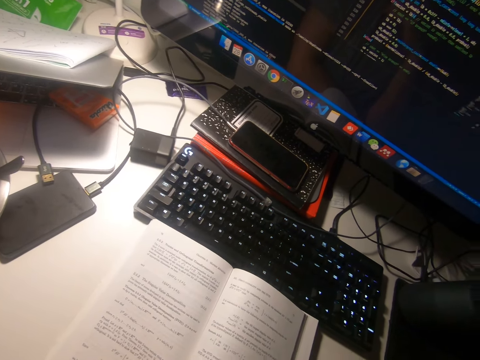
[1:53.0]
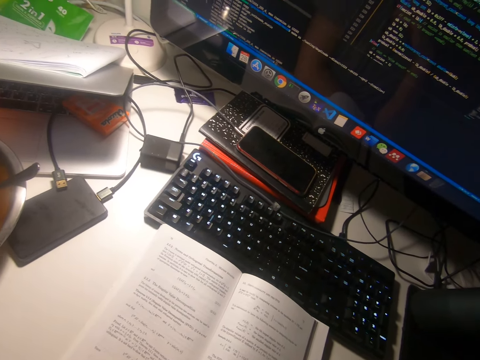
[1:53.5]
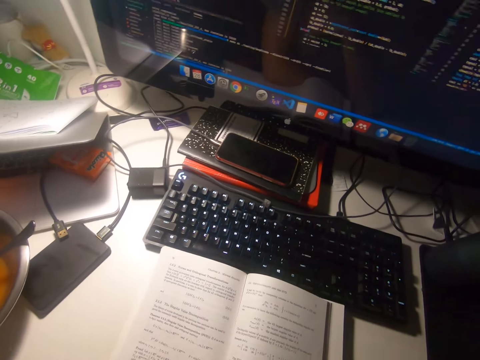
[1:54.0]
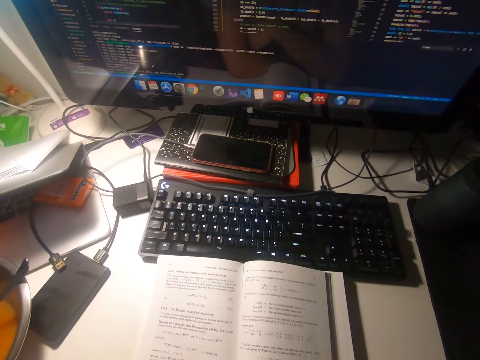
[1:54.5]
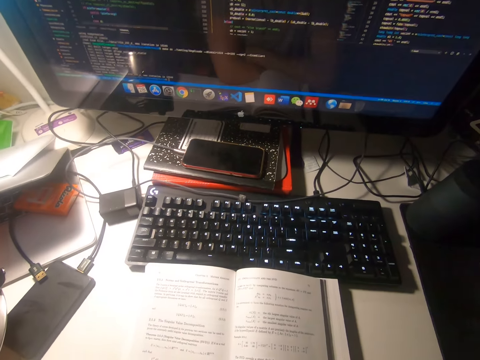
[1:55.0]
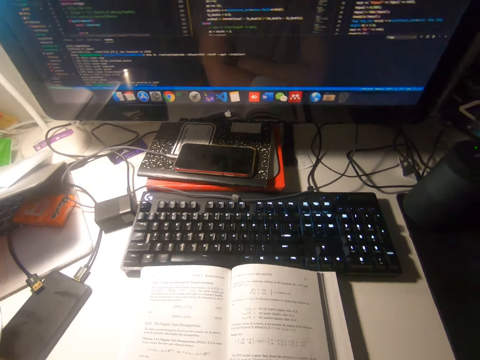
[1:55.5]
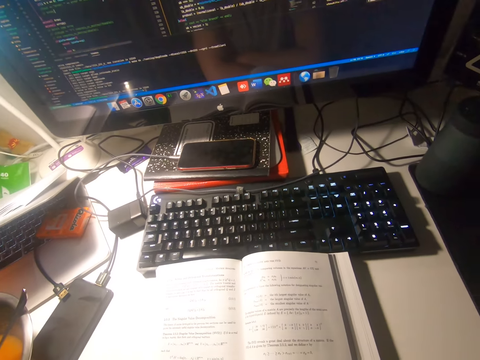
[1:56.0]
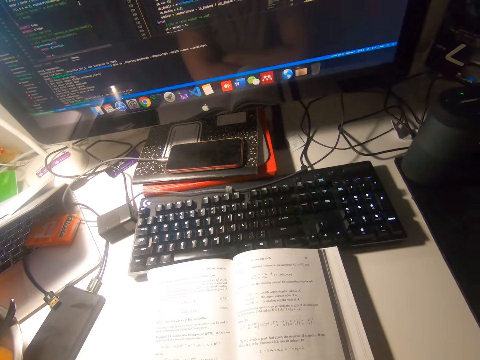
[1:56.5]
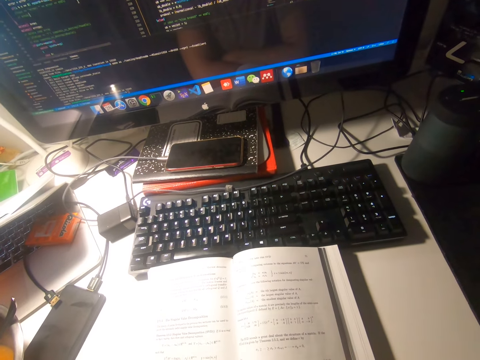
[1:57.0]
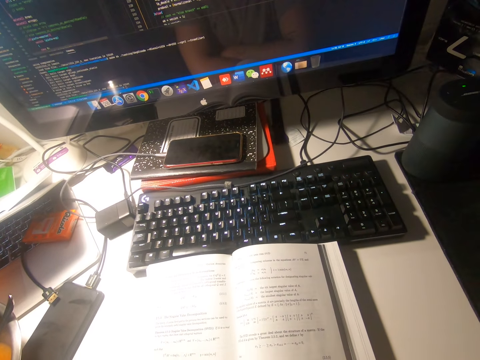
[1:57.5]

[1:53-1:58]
The camera wearer looks around.

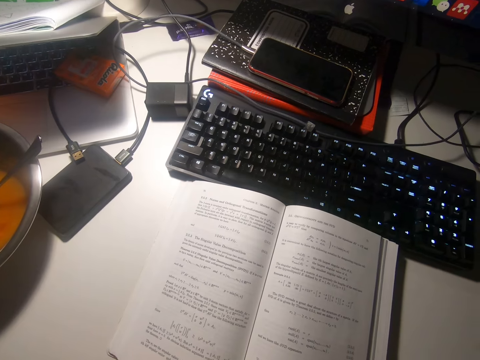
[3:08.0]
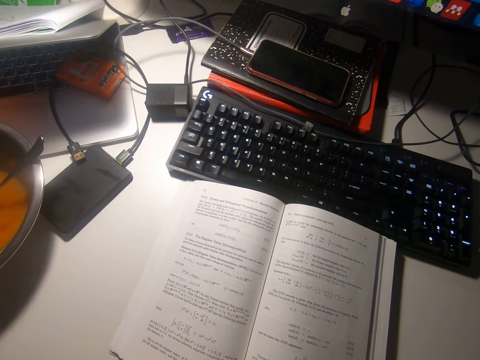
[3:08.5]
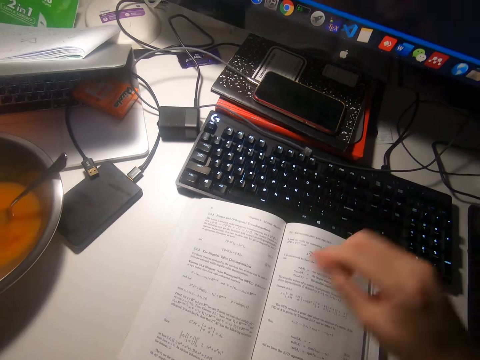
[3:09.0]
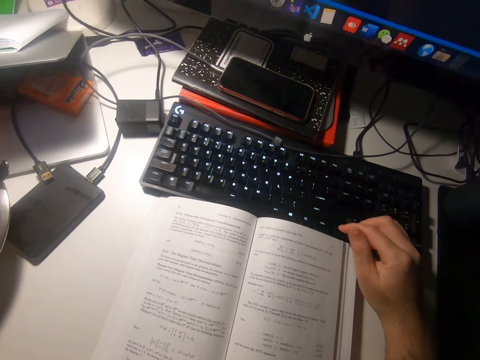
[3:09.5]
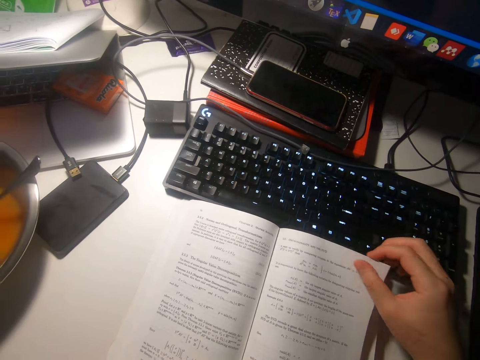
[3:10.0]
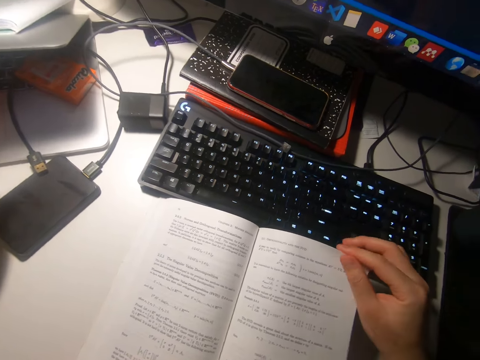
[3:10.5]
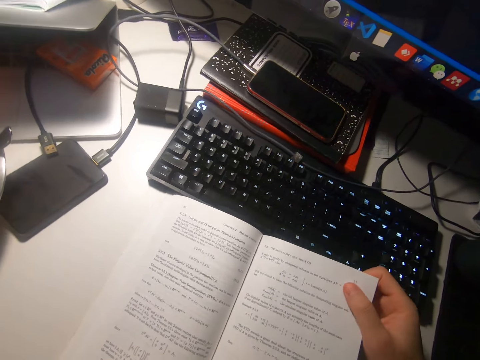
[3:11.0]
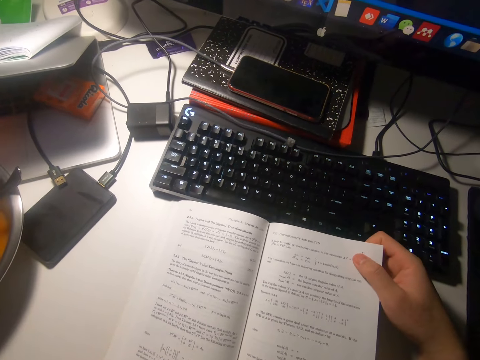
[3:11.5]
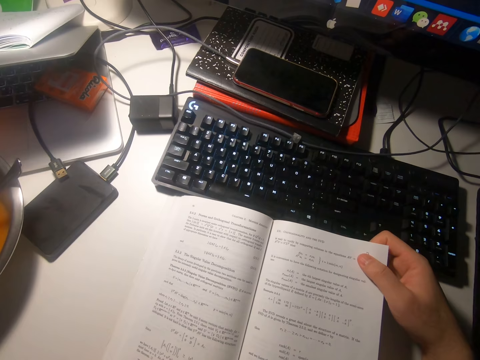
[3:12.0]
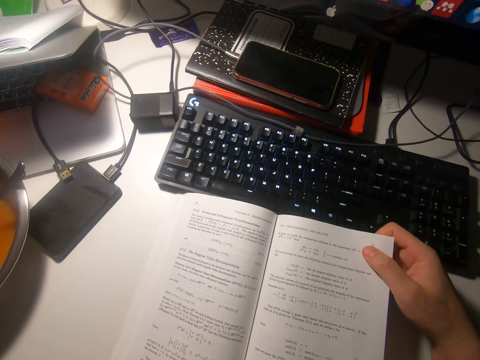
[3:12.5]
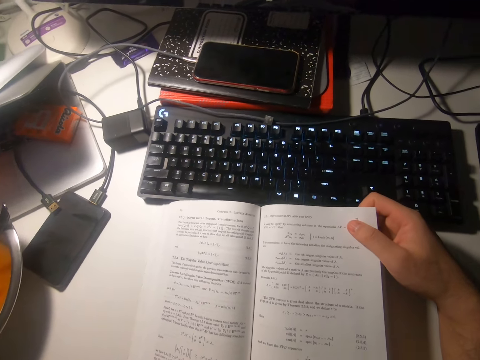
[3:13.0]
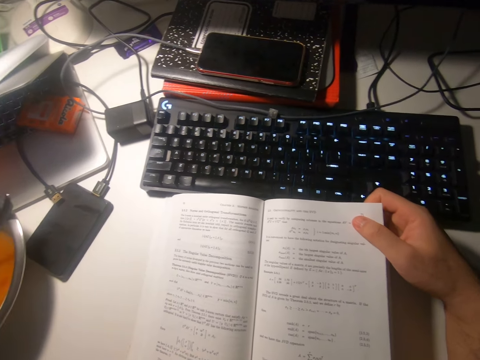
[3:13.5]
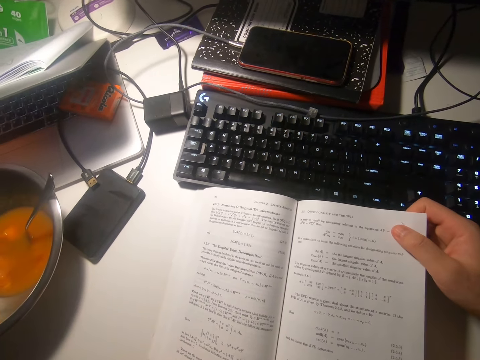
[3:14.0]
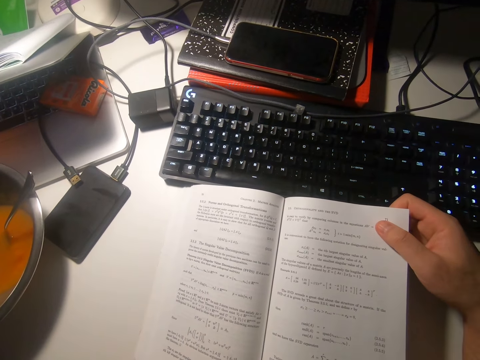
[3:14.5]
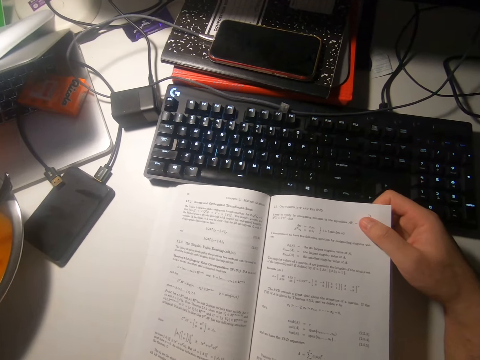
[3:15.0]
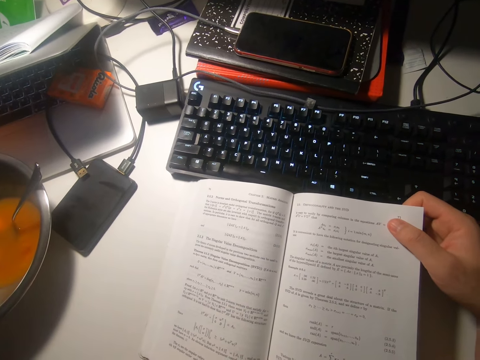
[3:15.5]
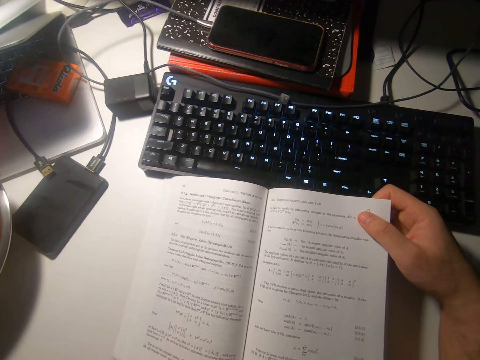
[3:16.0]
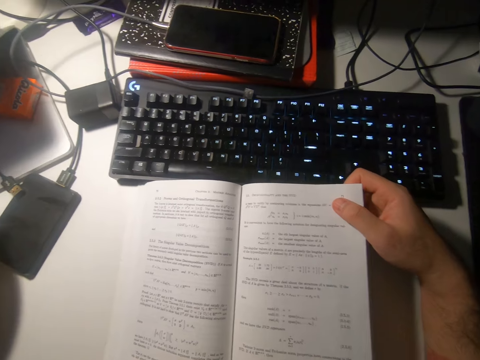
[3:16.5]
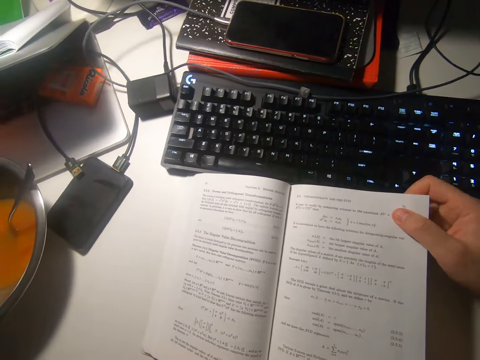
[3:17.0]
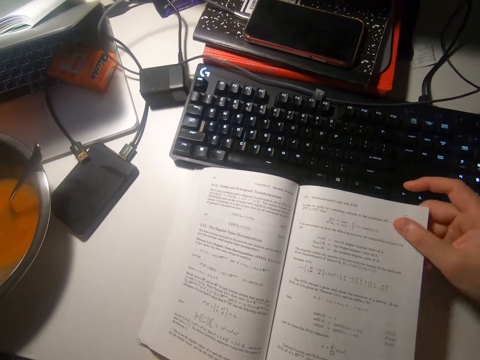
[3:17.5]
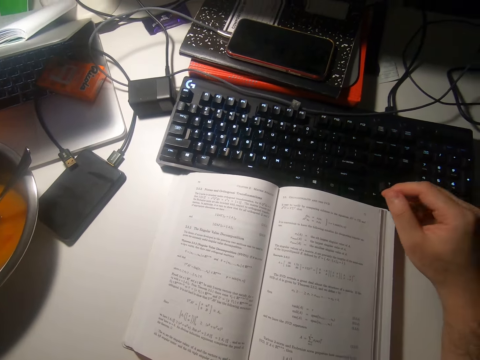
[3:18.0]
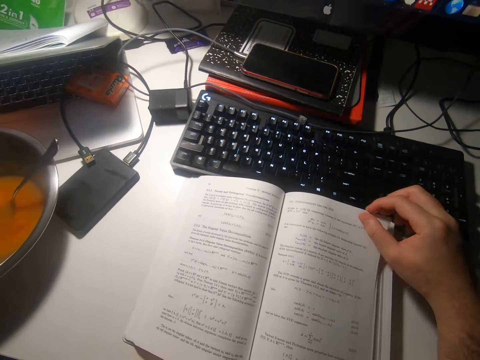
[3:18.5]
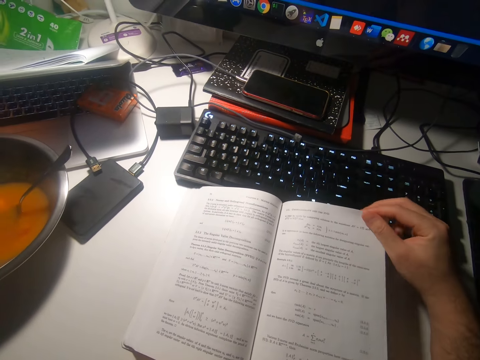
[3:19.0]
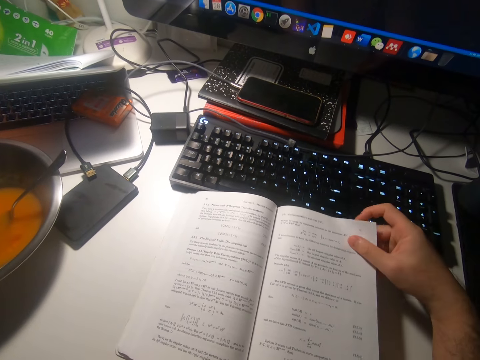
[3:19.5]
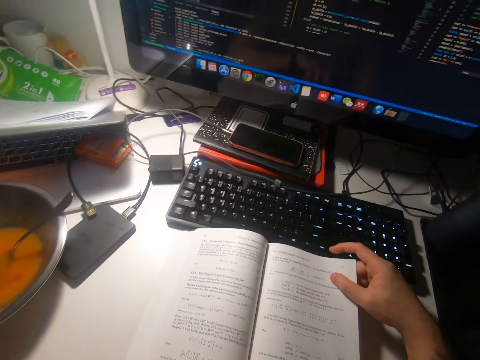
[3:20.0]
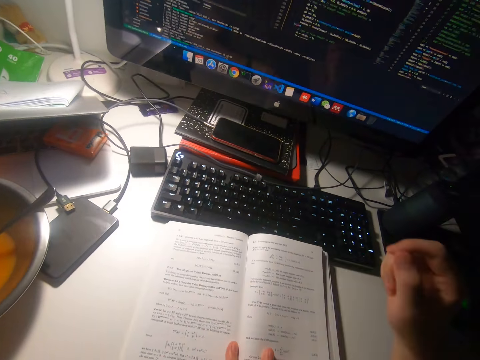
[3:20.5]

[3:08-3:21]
The camera wearer picks a leaf from the book. They hold the book. They read the book. They hold a leaf from the book.

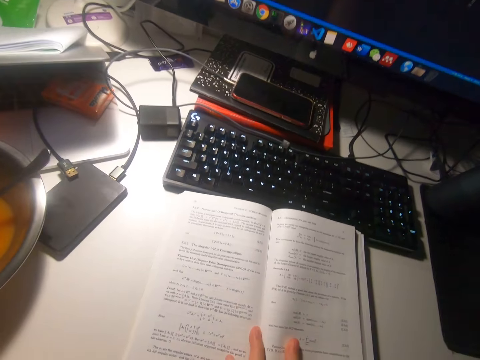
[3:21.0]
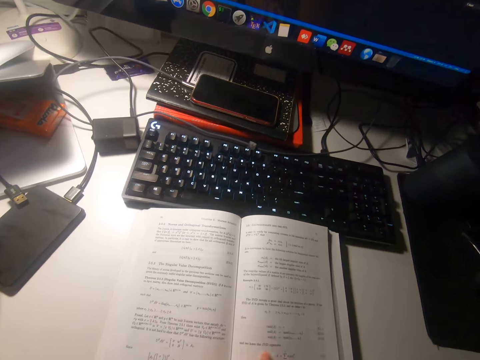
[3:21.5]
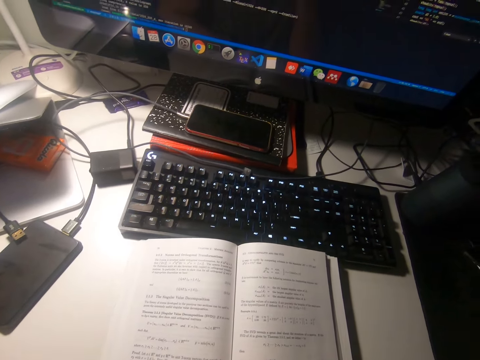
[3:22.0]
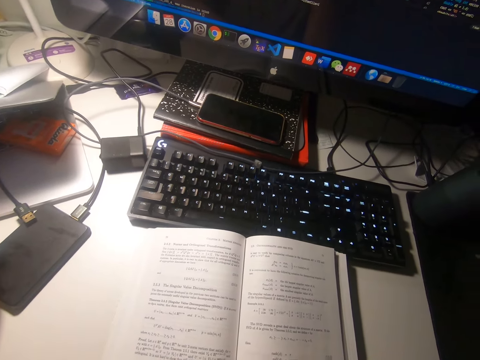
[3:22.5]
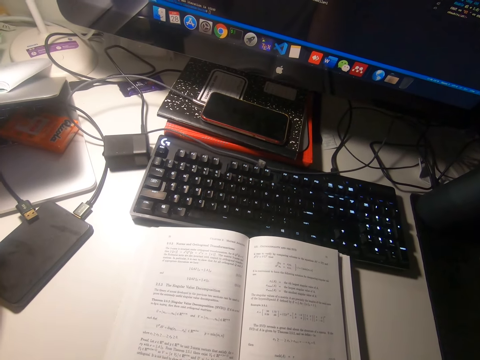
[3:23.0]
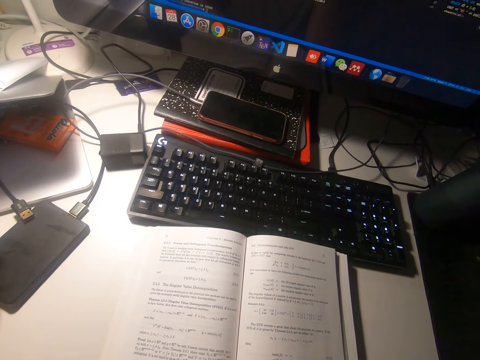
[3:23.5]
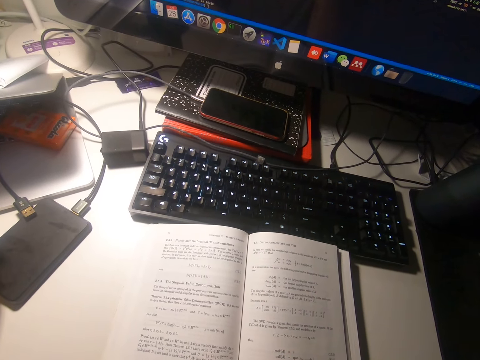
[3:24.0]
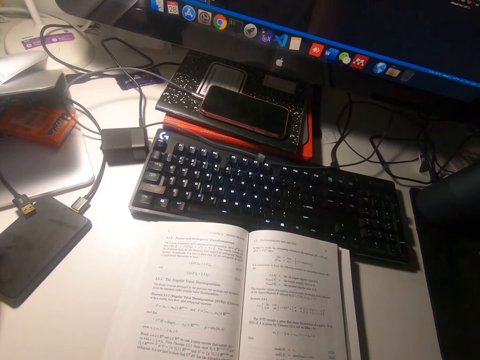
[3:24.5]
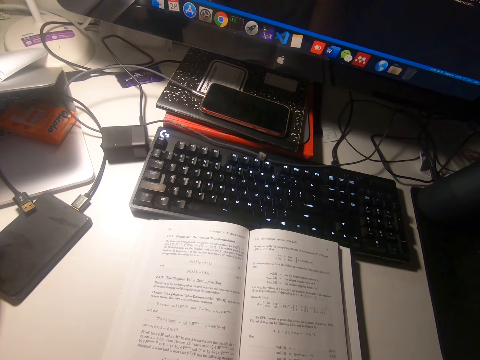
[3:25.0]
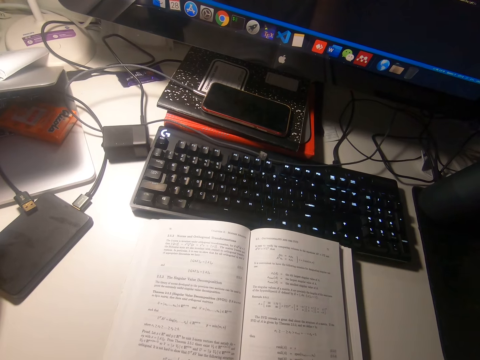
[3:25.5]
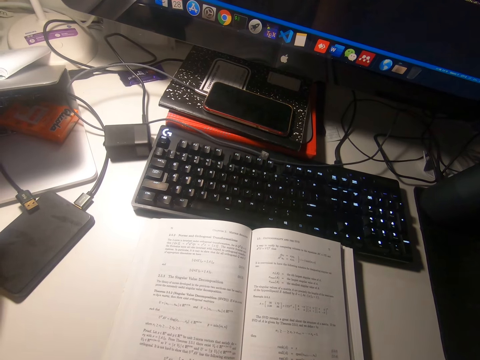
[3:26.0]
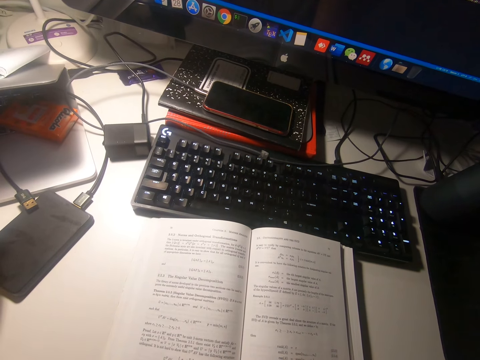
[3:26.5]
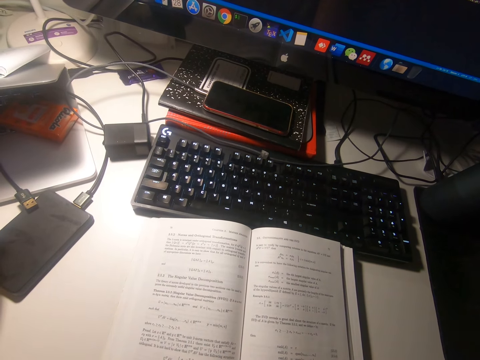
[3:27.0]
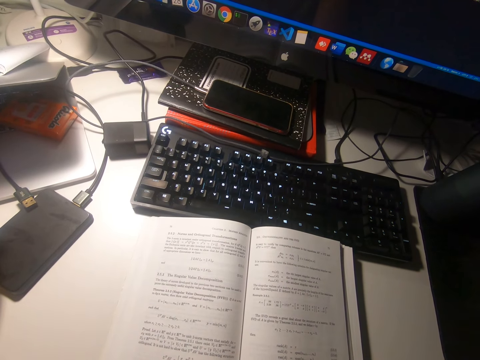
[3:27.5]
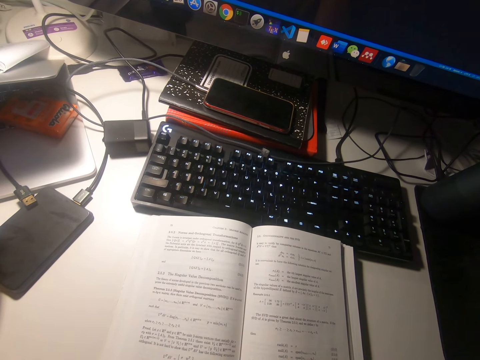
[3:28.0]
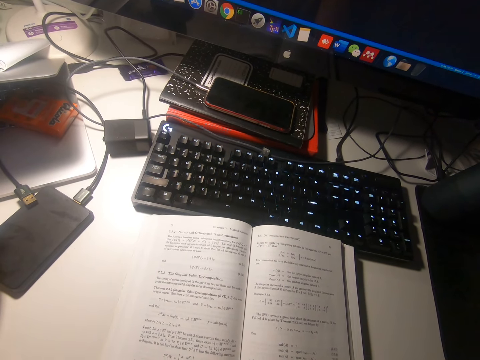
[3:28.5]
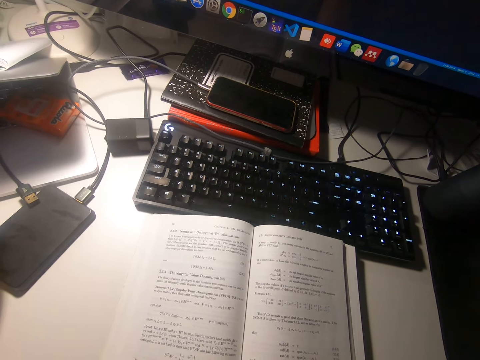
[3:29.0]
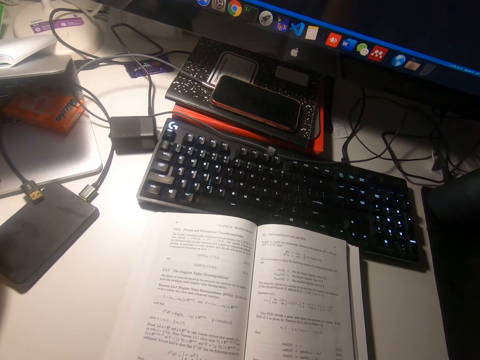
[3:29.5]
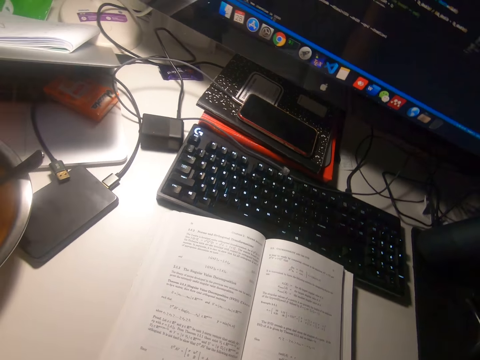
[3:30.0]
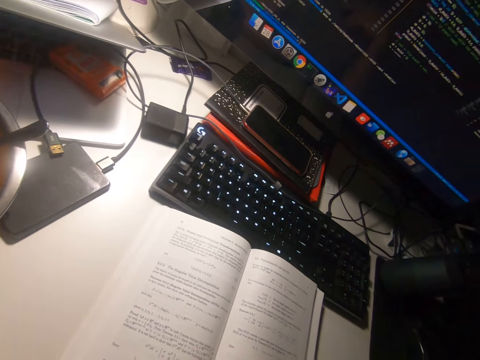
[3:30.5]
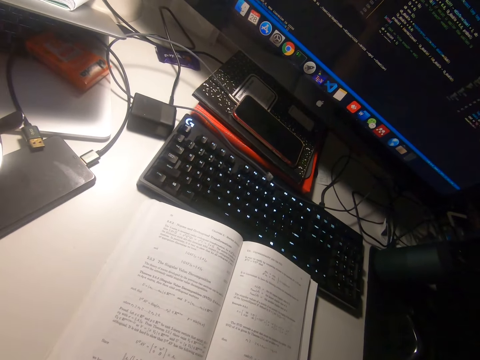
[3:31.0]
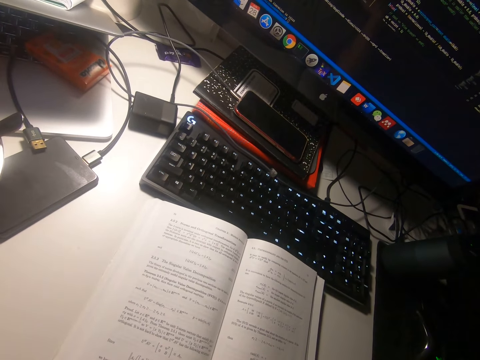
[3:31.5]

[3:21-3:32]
The camera wearer lifts a hand off the book. They release the leaf. They read the book.
